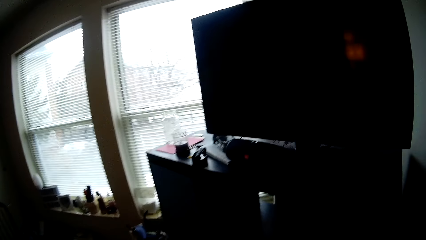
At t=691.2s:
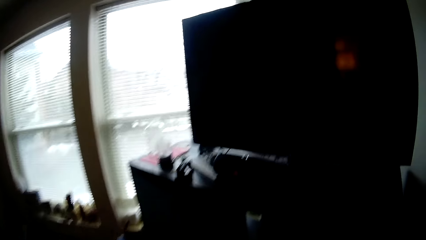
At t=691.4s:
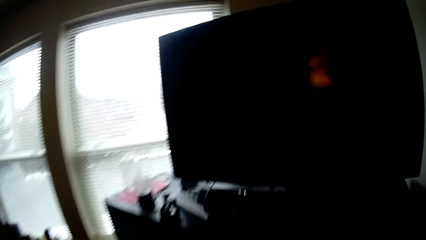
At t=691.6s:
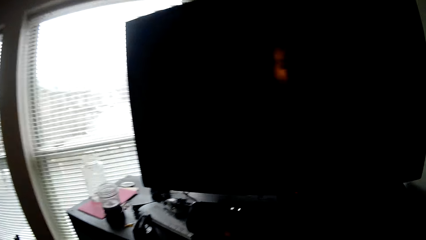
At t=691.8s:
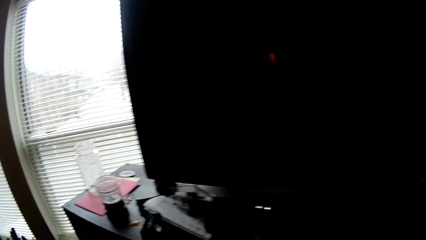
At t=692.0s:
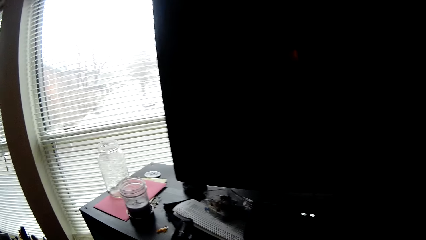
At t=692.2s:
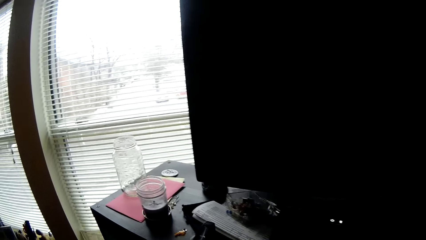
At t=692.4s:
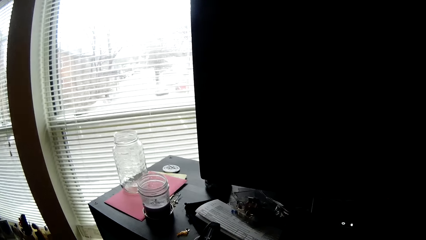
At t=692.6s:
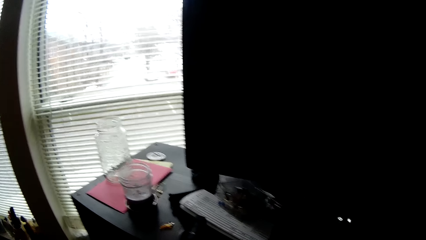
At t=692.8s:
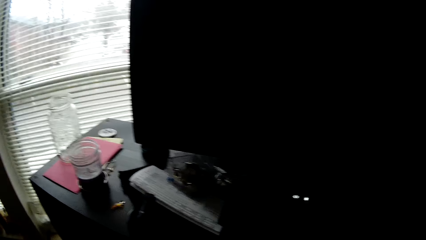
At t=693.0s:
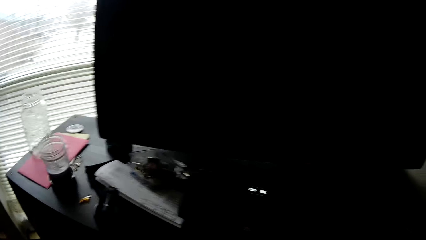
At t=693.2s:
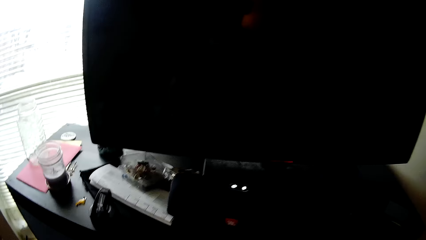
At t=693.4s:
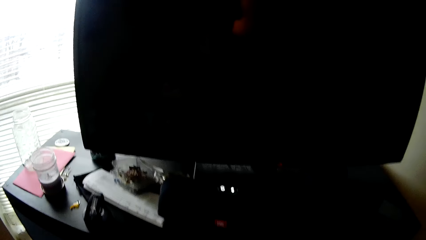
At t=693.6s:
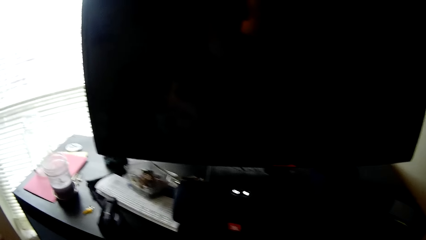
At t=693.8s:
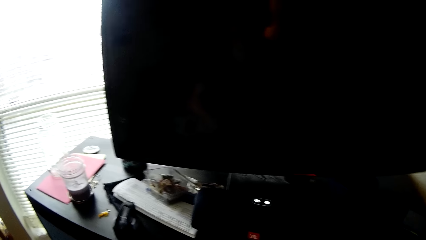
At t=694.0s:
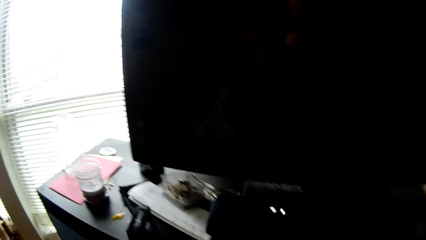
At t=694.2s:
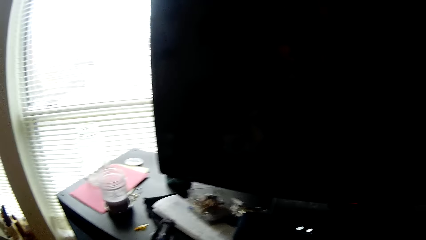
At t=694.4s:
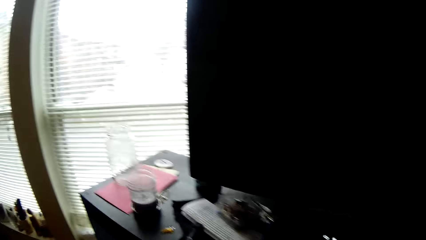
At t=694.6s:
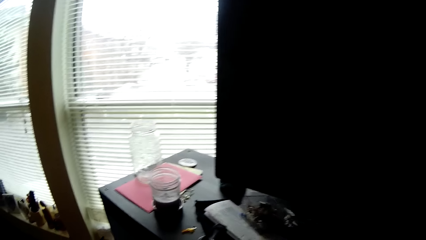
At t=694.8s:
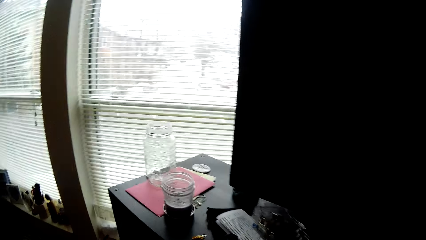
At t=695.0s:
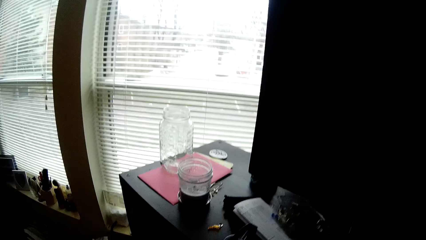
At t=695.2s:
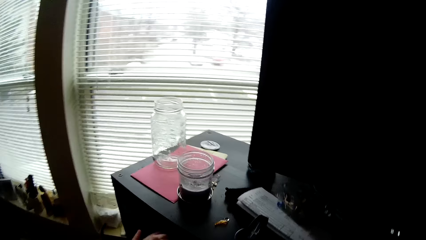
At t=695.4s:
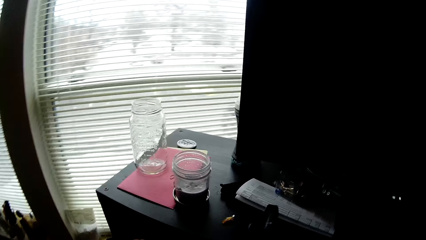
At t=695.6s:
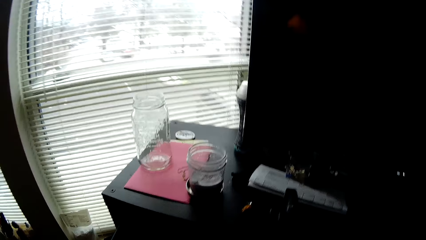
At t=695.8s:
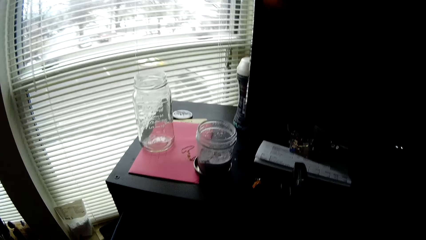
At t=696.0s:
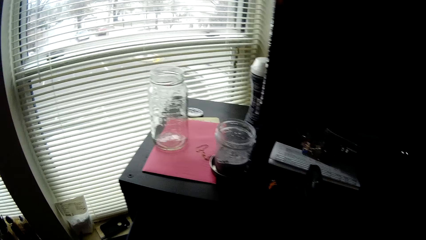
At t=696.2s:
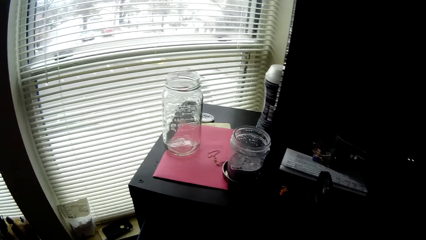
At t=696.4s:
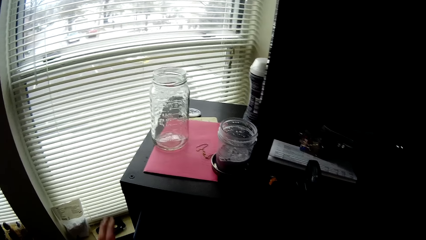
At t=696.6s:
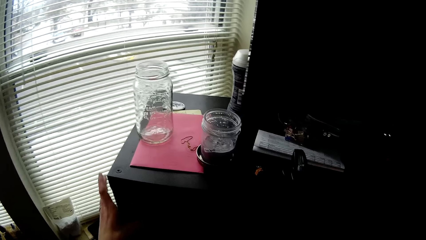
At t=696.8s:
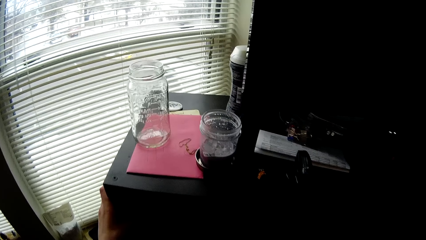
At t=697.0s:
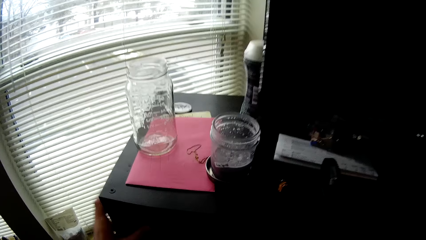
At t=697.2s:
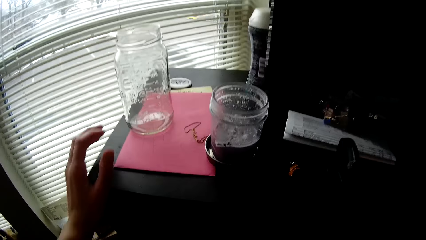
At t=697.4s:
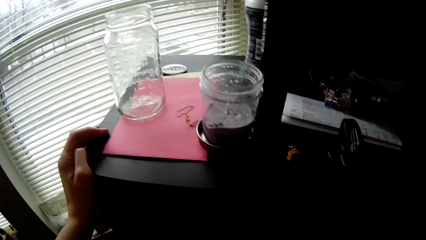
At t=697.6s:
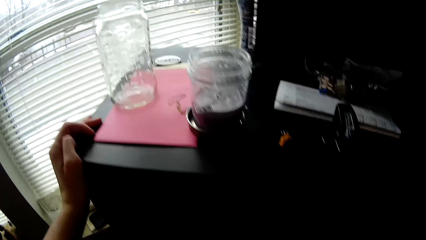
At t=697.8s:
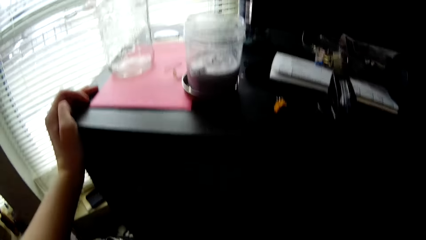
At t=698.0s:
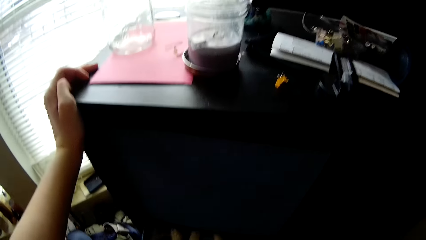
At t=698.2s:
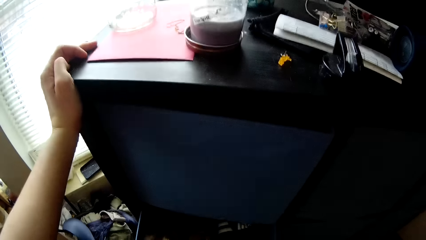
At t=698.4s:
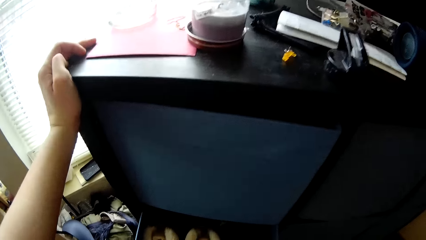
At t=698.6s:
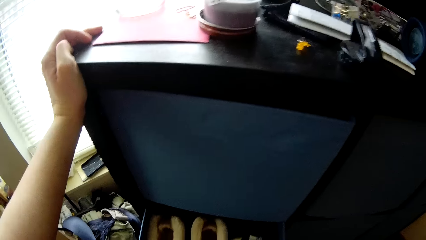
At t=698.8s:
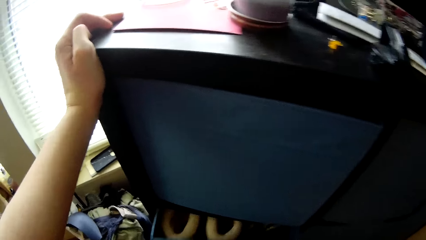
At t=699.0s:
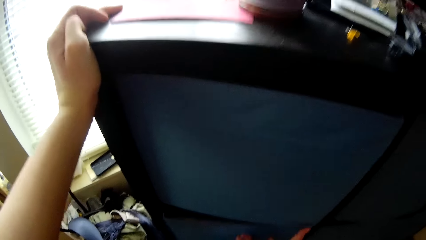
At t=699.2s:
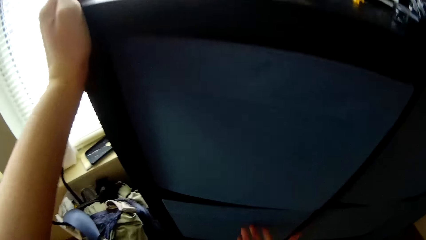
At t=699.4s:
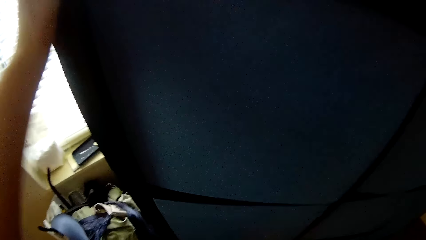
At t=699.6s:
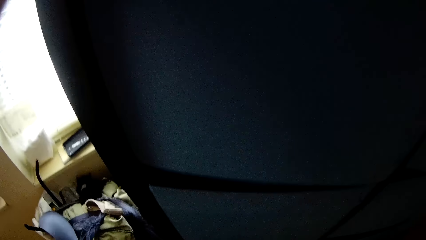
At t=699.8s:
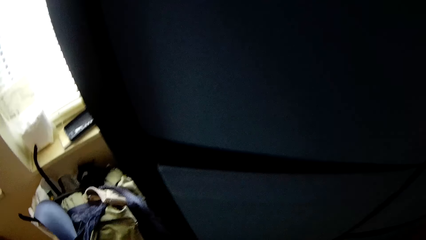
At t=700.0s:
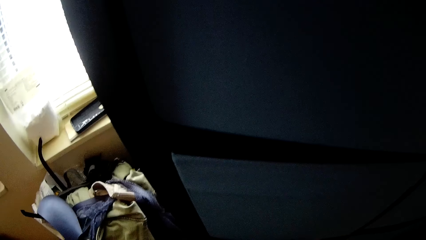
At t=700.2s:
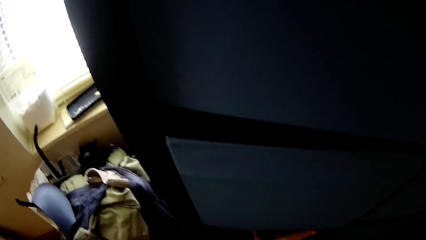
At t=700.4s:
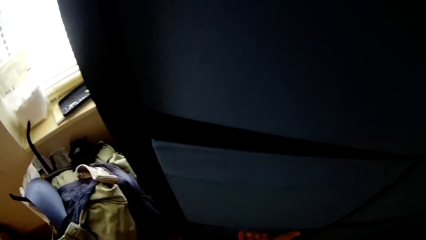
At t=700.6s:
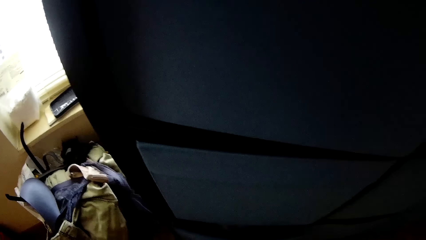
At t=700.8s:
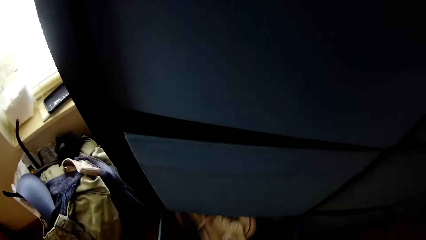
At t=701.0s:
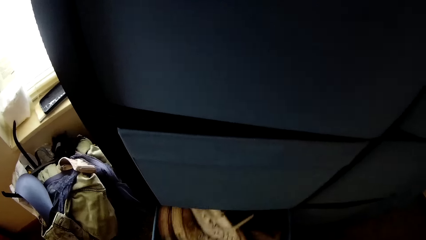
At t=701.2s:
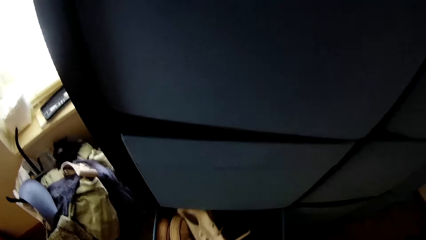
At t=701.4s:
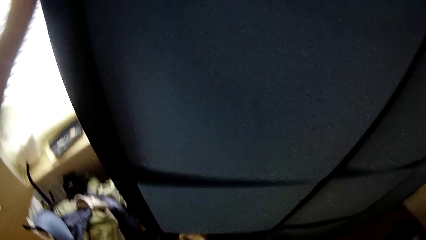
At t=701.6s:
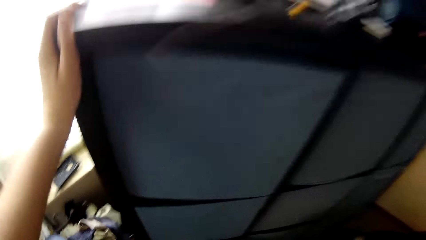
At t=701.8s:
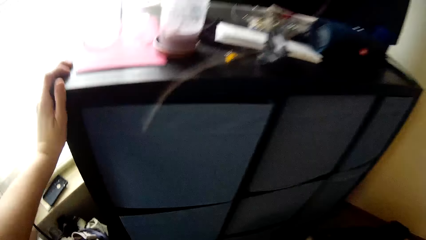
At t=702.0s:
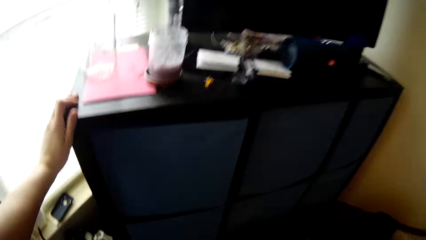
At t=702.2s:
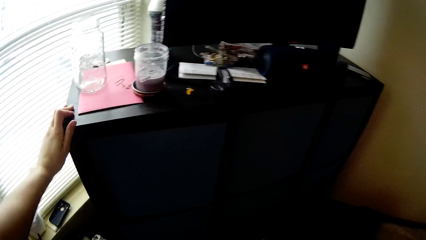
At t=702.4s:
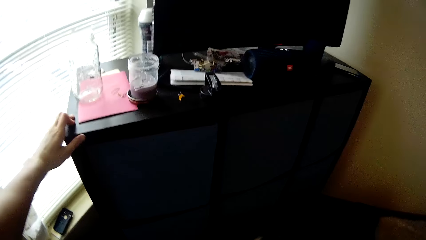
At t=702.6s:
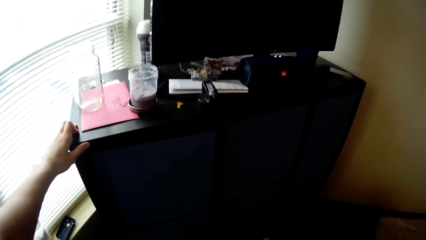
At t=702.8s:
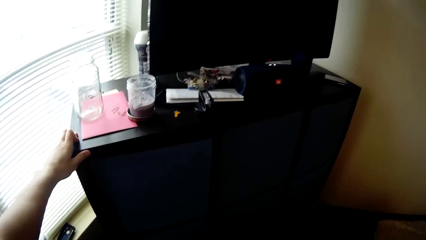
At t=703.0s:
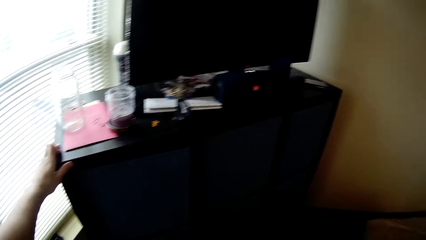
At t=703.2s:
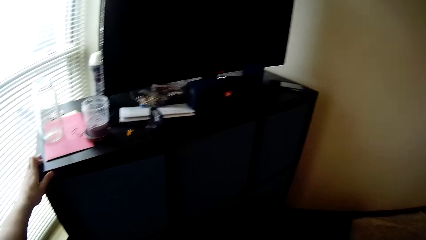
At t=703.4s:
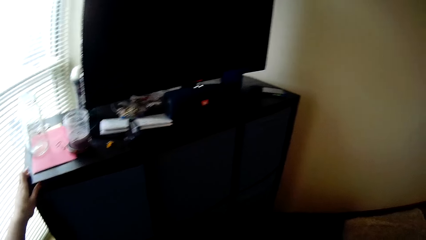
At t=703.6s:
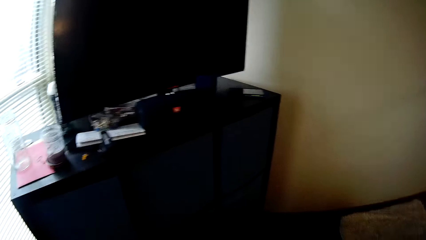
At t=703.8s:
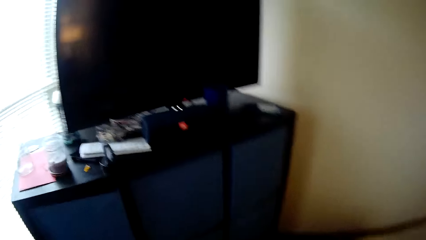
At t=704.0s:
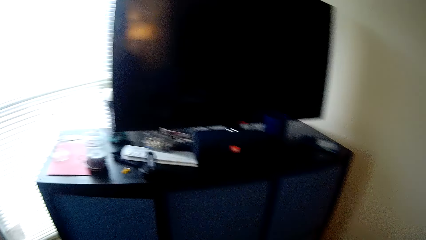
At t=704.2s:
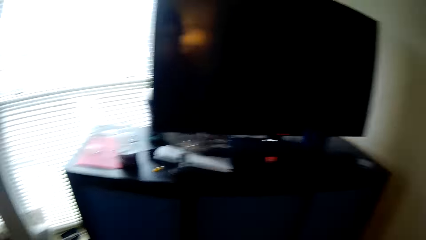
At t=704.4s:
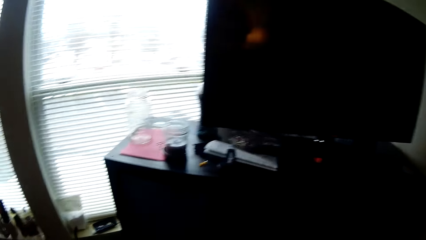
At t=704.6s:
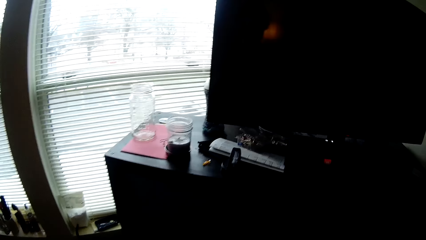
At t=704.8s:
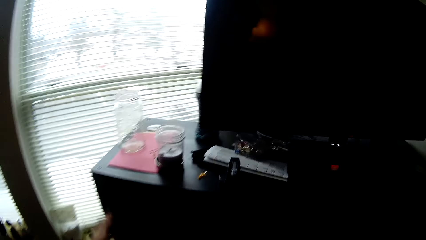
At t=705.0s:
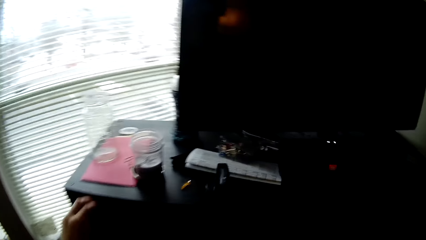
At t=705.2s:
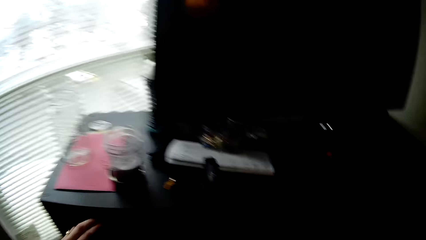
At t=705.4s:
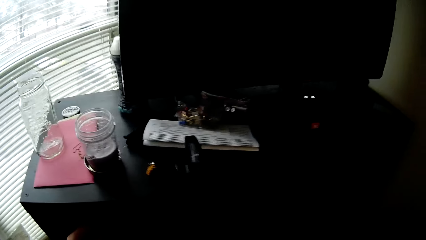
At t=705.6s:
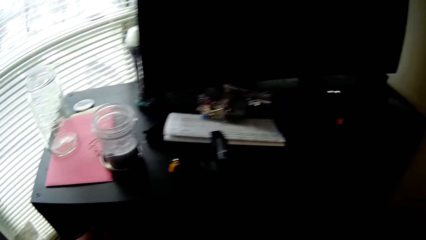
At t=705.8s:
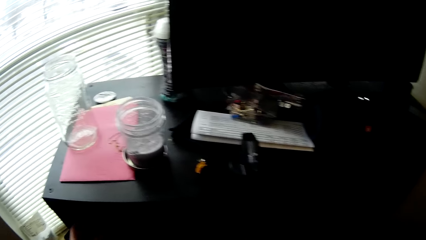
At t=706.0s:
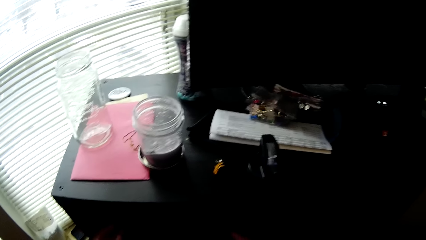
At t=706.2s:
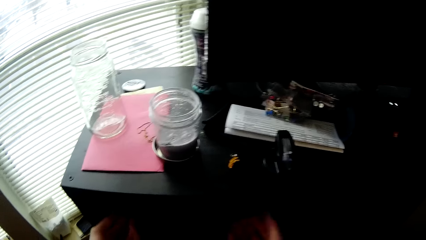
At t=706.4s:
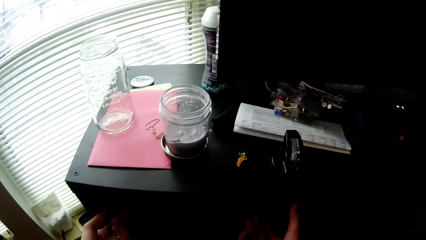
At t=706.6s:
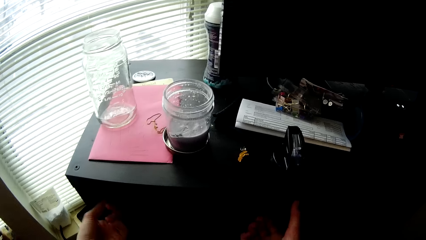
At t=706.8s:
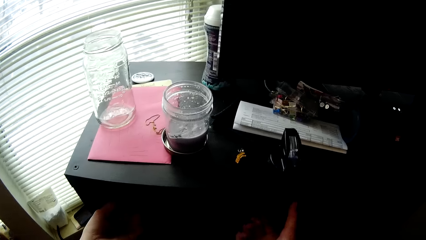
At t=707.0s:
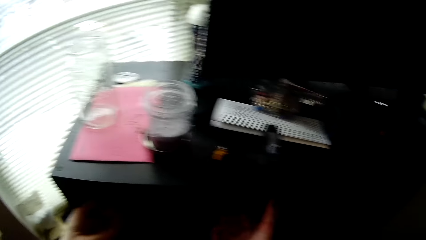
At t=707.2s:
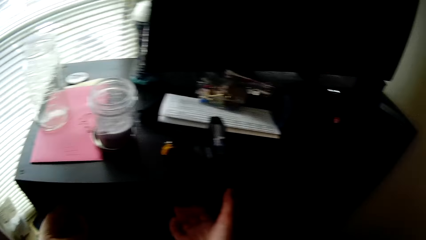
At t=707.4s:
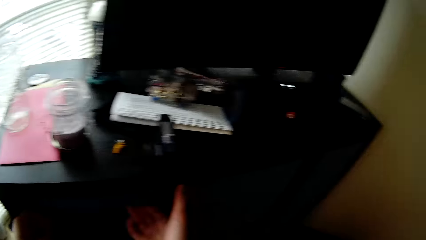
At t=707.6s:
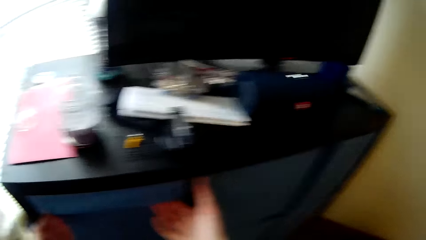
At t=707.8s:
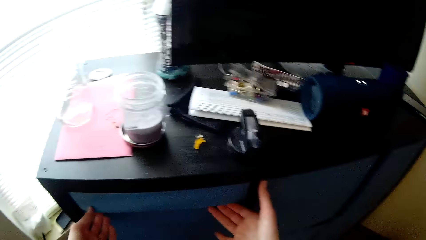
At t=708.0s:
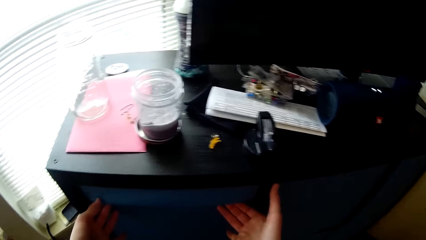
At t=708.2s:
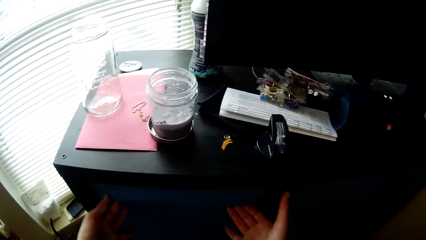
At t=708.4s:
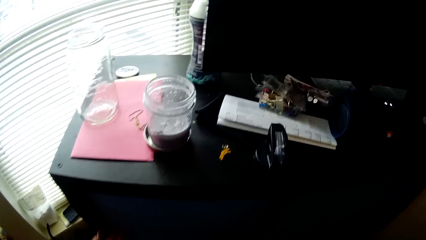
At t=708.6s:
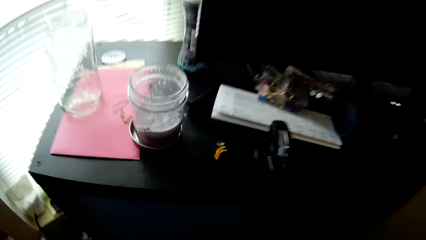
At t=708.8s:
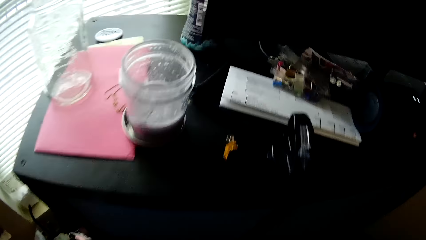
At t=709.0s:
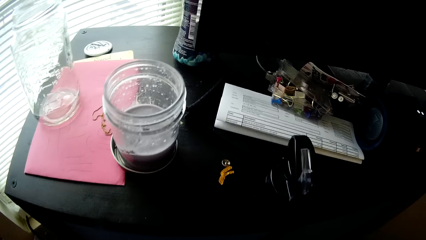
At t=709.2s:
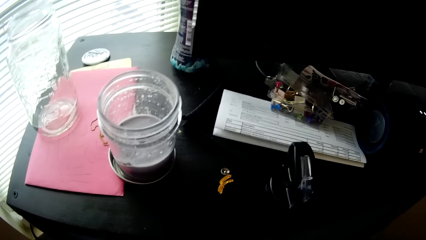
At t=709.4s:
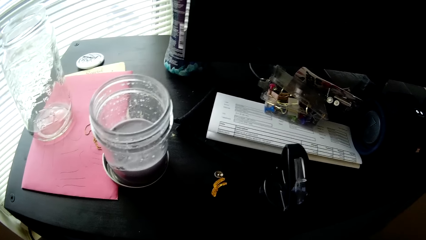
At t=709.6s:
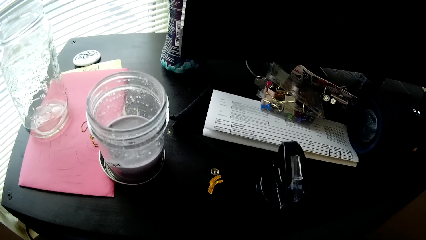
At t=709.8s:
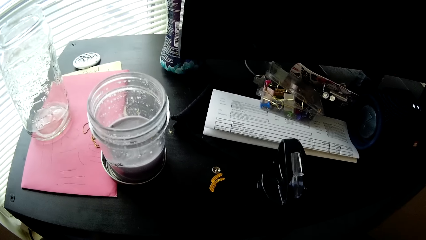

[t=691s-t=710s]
The camera wearer looks around. She opens a drawer on the cupboard with her left hand. She closes the drawer with her left hand. She touches the cupboard with her left hand. She opens a drawer with her right hand. She closes the drawer with her right hand. She opens a drawer with her right hand. She removes her hand from the drawer. She pulls a drawer. She touches a drawer with both hands.
